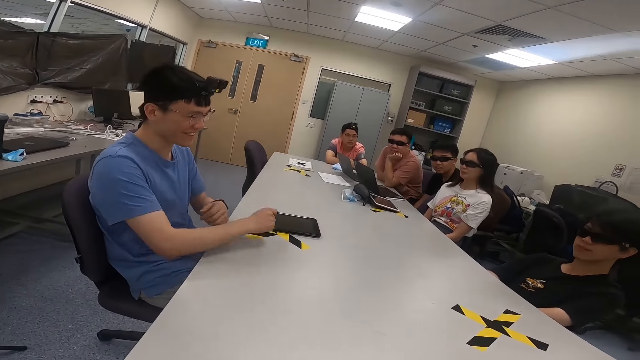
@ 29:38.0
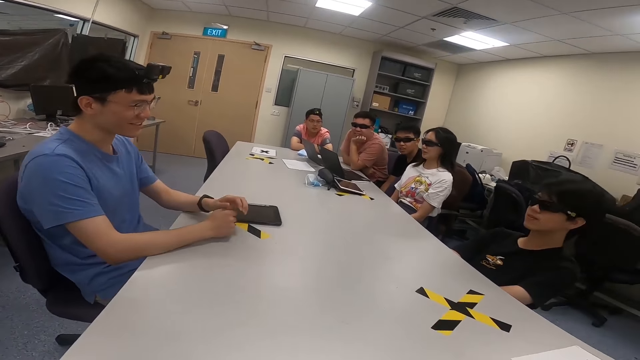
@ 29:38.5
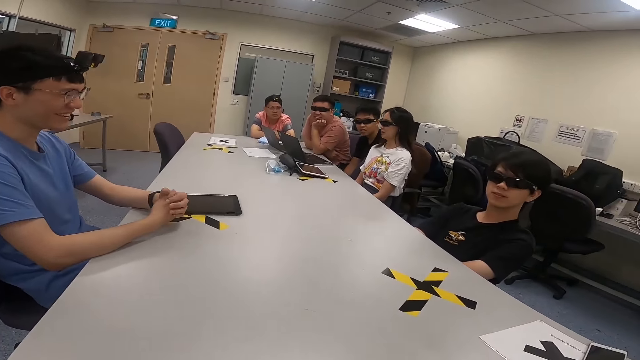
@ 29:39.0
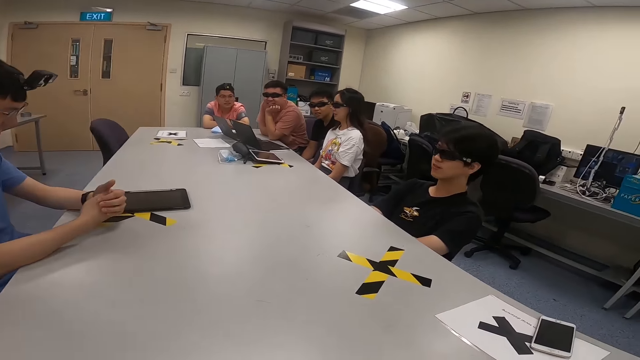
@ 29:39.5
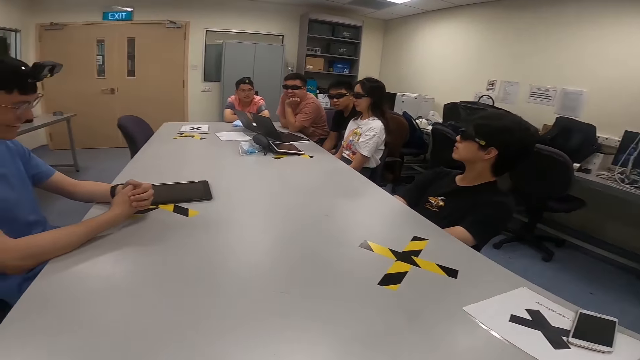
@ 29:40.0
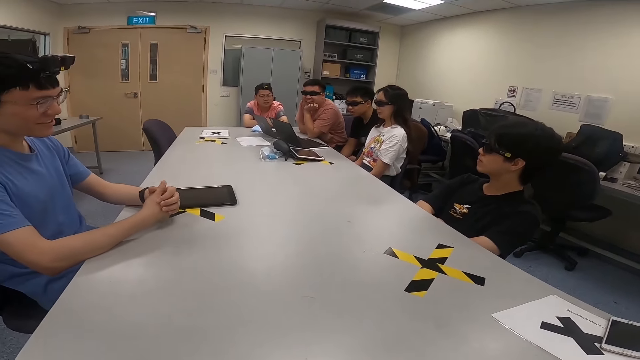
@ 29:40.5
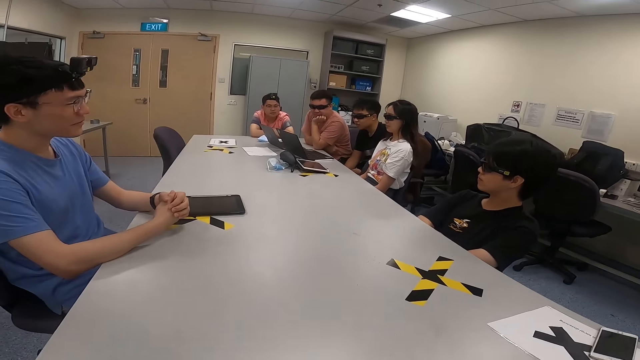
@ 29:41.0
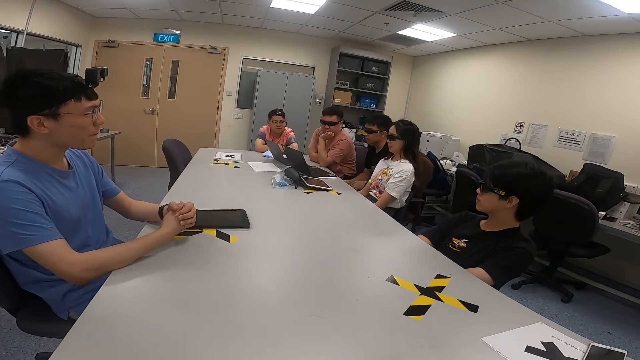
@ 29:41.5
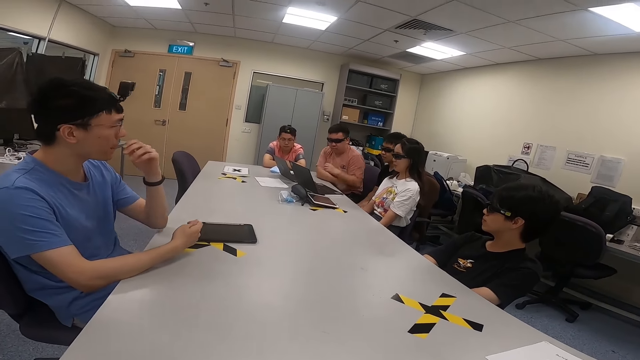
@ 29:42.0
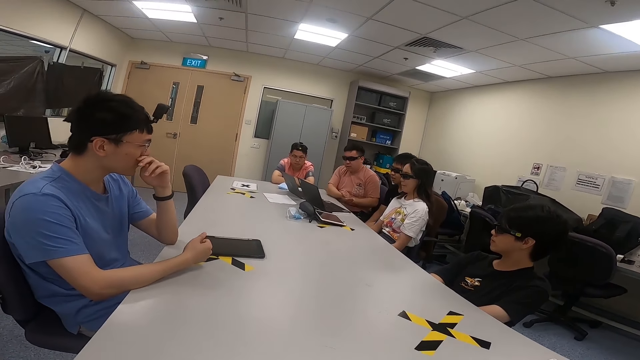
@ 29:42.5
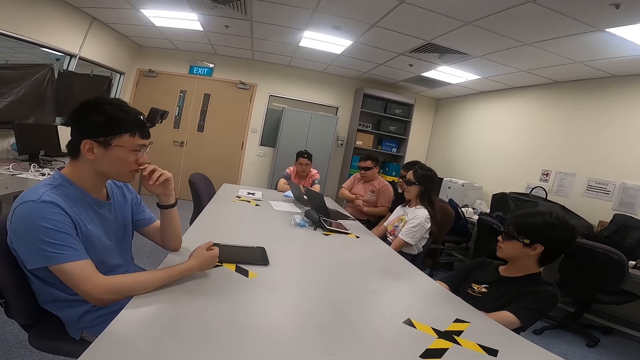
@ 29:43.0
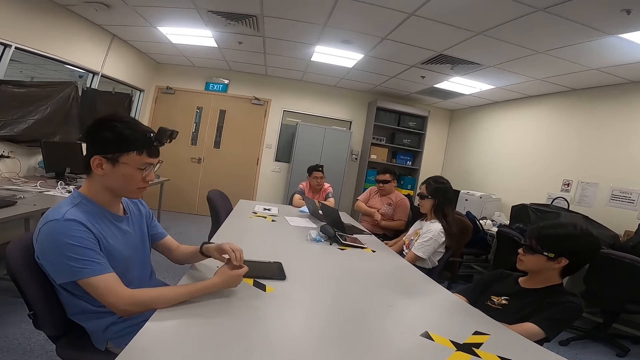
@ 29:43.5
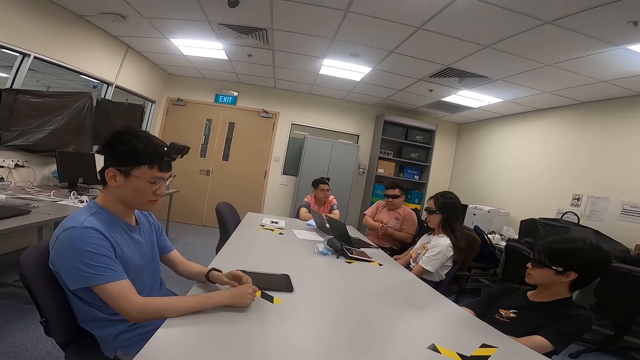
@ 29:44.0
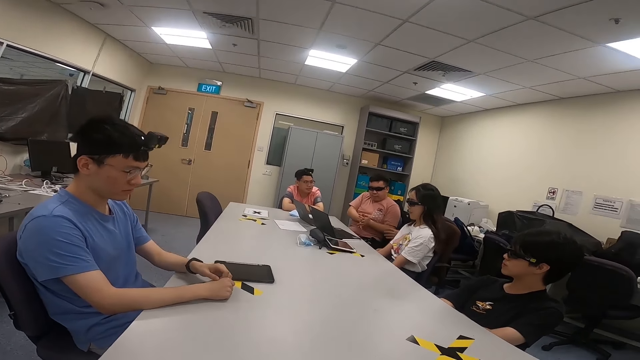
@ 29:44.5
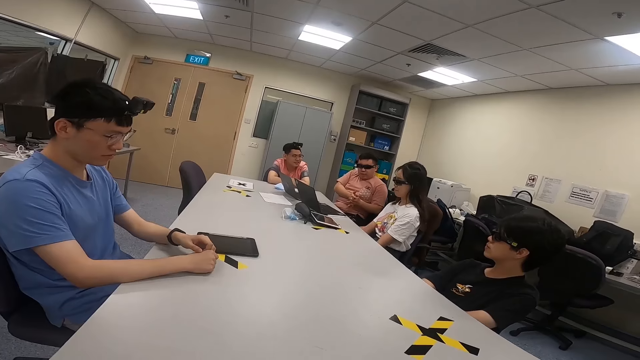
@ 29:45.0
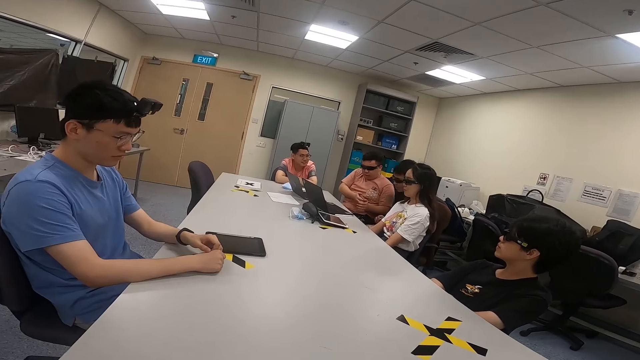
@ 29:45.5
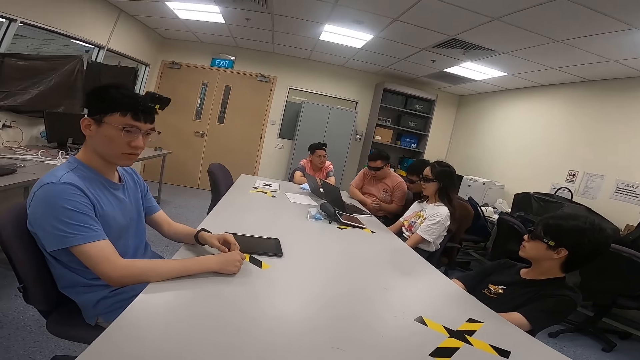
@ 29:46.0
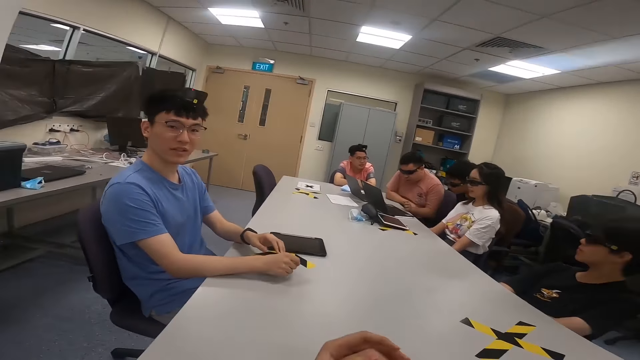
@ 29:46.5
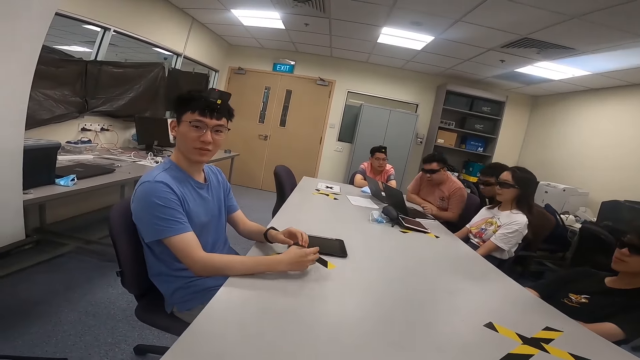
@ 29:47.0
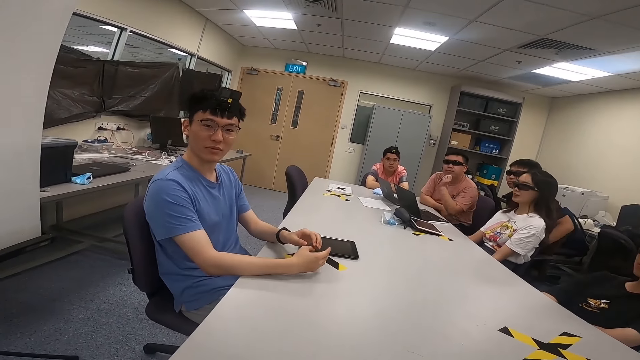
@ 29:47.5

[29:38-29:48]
A man puts his hands on the table. A man touches his nose. Another man rubs his hands. Another man moves his hands. The camera wearer moves his hands.

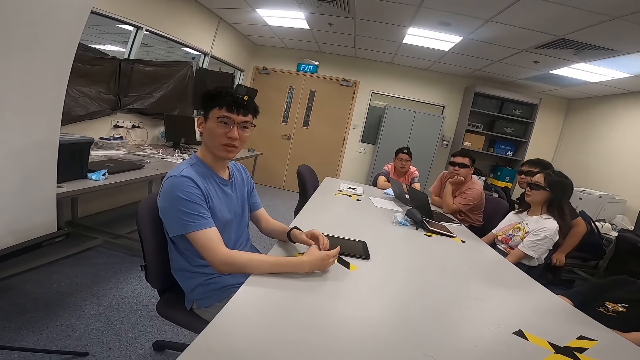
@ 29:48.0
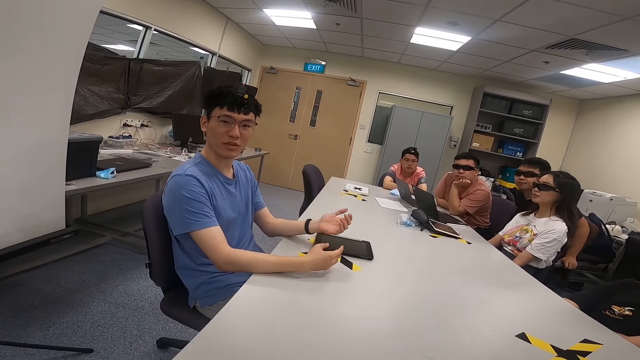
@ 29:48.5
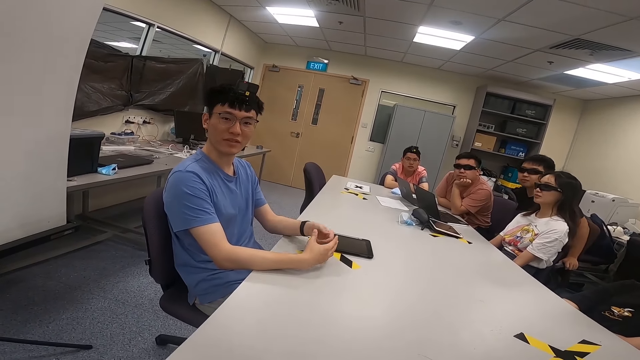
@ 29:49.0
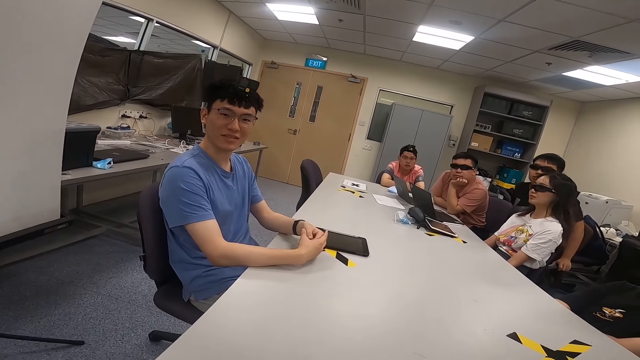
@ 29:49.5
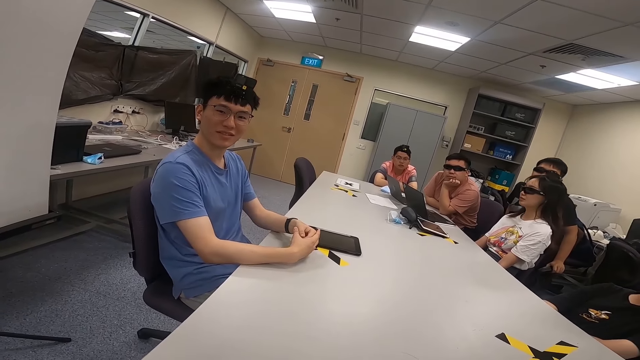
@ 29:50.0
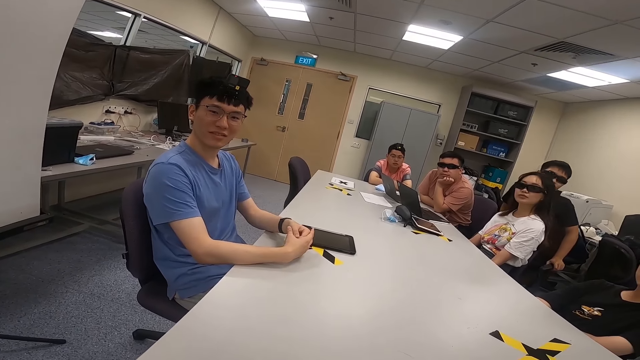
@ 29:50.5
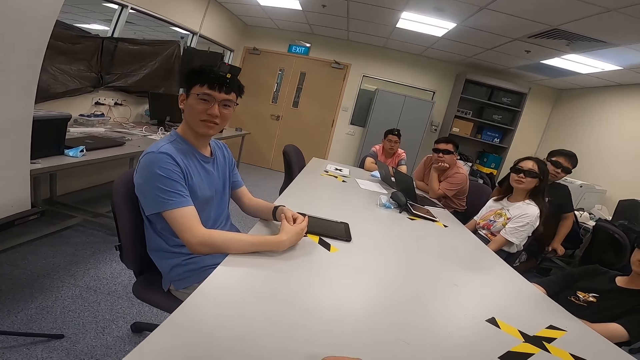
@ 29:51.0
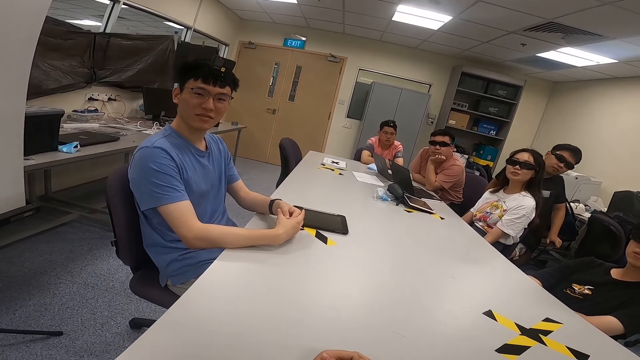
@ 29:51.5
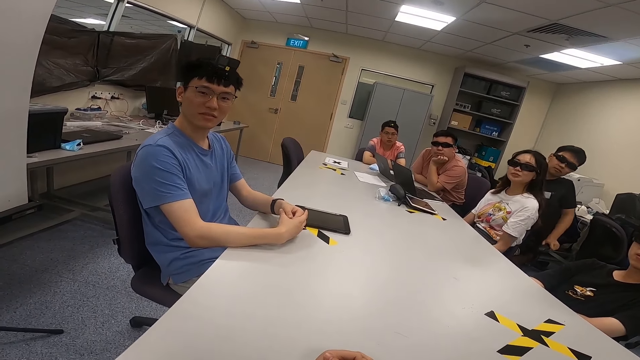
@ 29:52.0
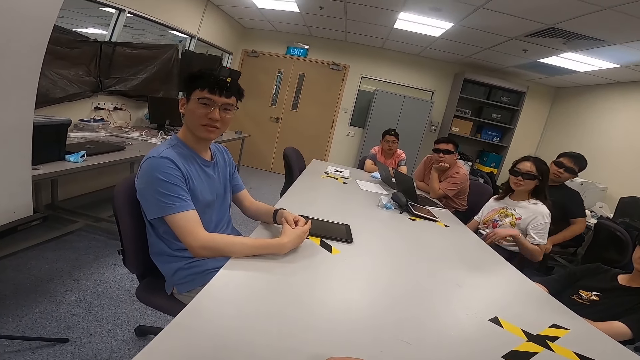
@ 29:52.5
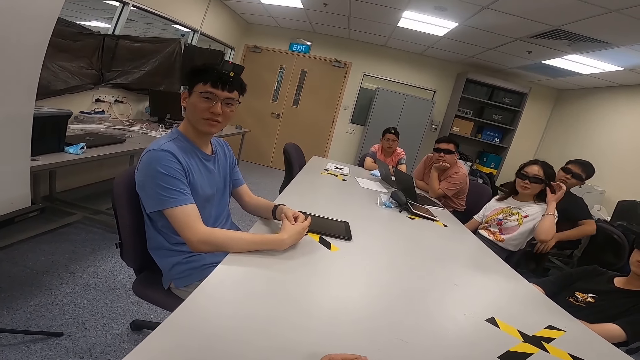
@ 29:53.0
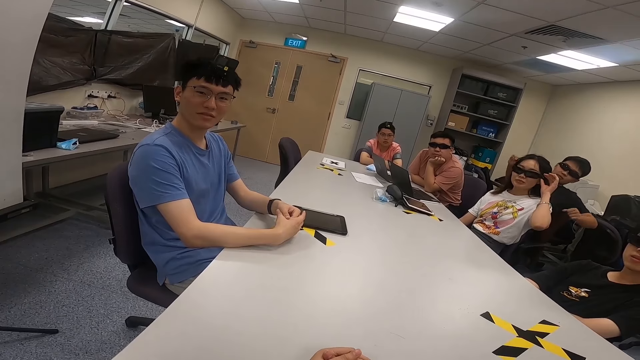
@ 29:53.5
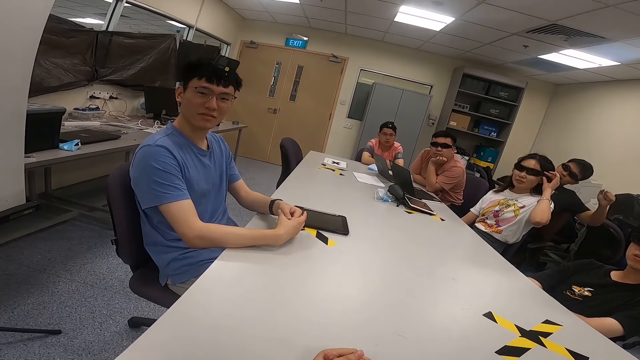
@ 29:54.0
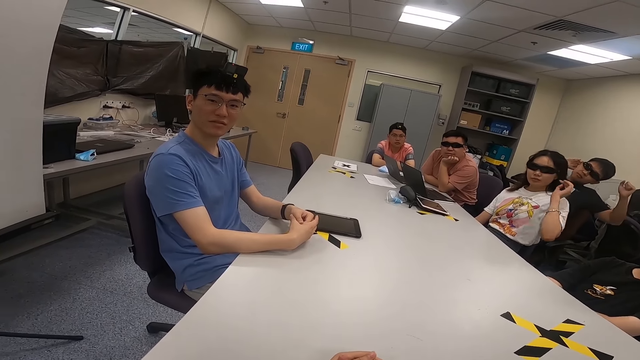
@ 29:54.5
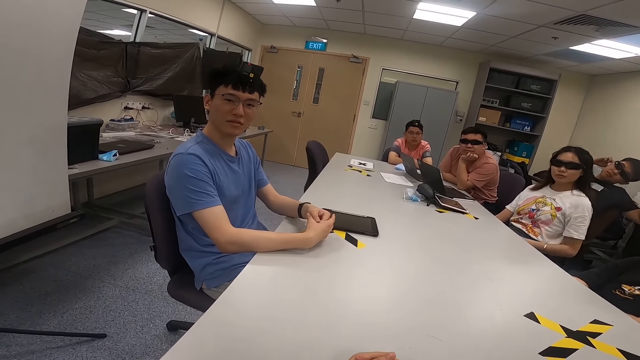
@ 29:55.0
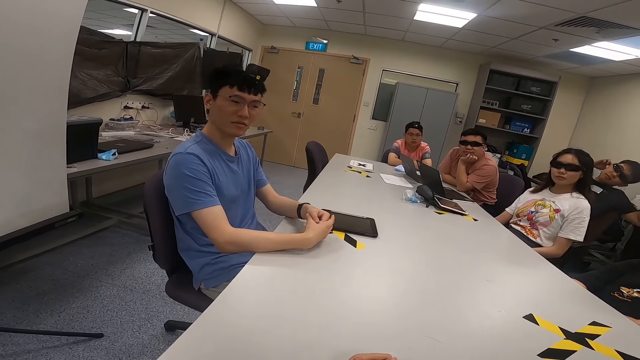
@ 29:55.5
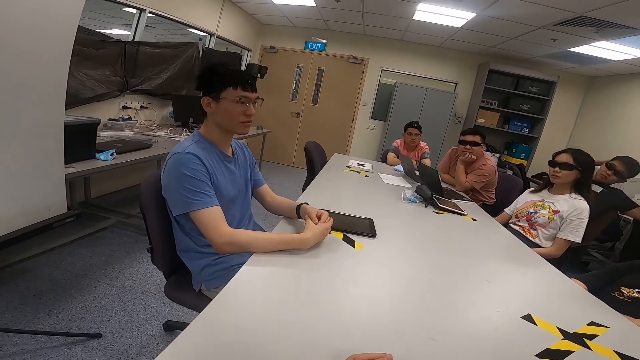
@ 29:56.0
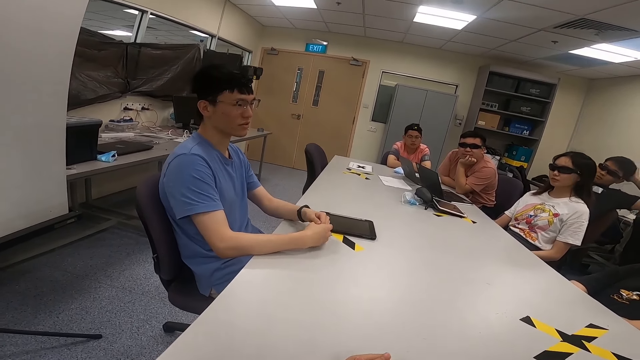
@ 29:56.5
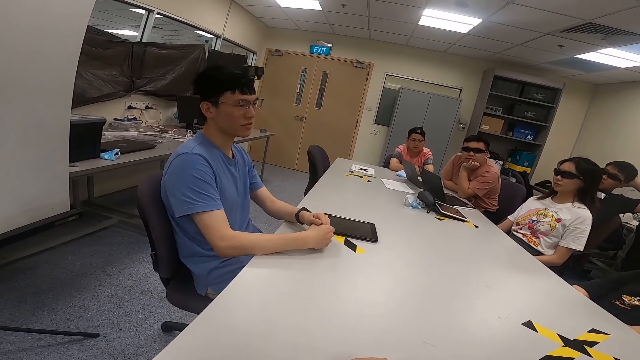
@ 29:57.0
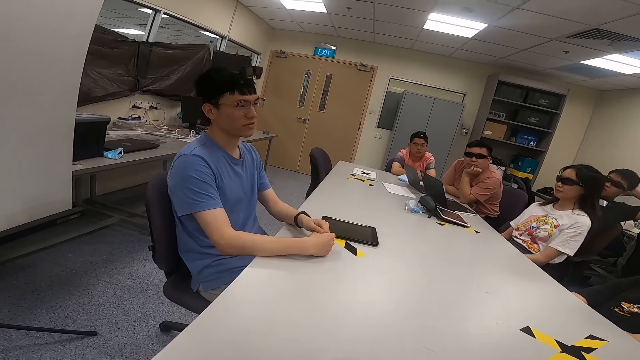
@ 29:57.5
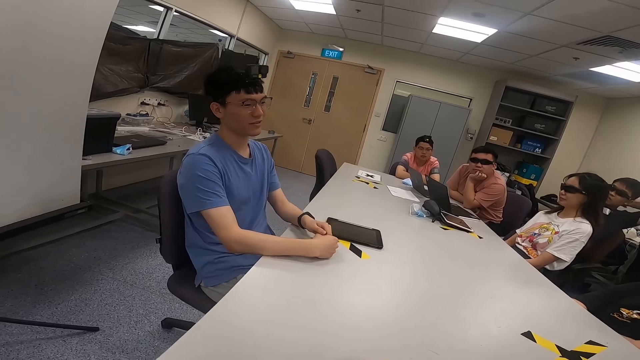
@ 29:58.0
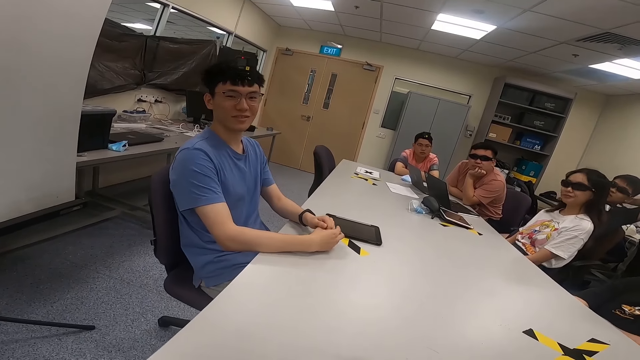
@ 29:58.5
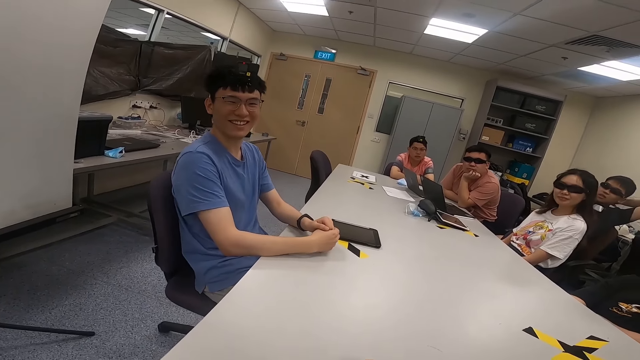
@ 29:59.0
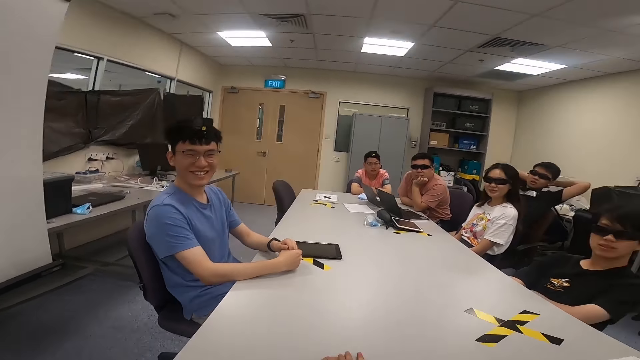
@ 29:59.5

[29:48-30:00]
A man moves back. The camera wearer converses with a man. Another man swings on a chair. A lady touches her sunglasses. She holds her glasses. The first man stretches his hands.
